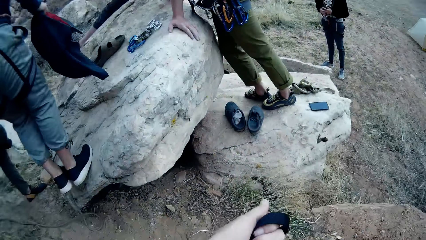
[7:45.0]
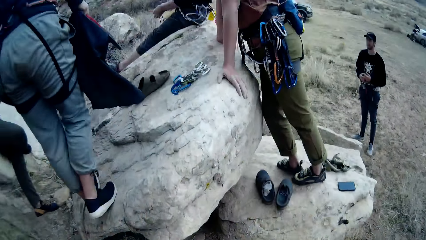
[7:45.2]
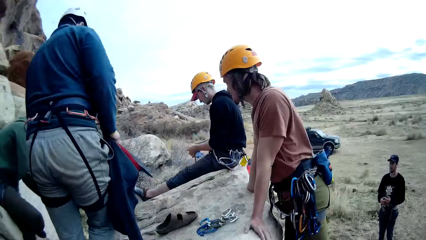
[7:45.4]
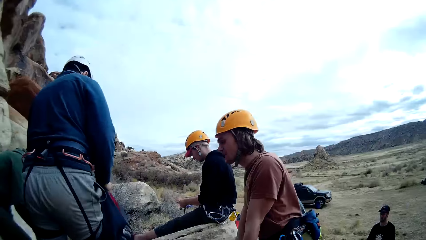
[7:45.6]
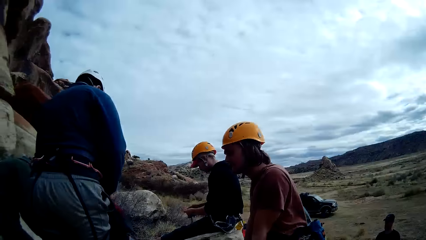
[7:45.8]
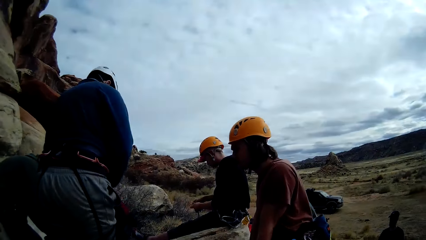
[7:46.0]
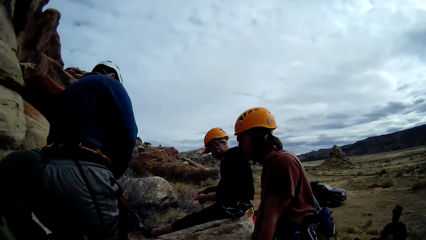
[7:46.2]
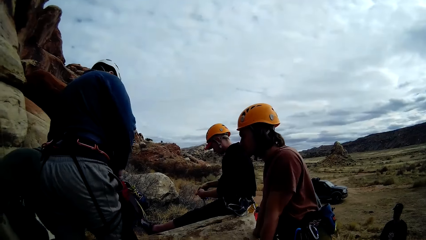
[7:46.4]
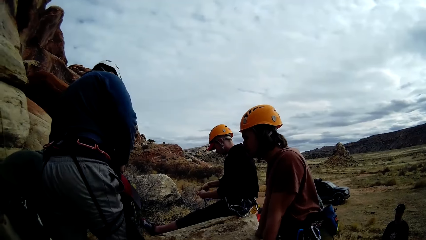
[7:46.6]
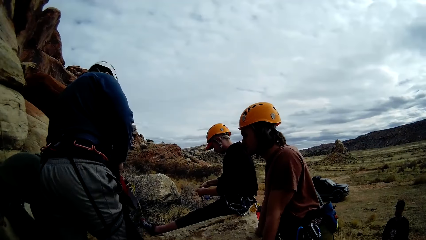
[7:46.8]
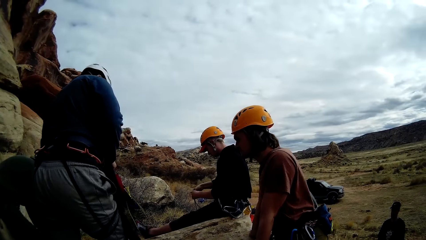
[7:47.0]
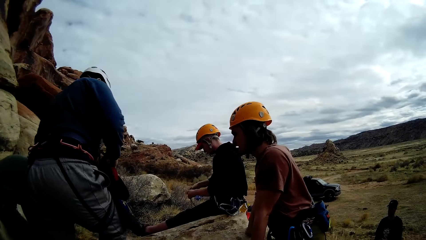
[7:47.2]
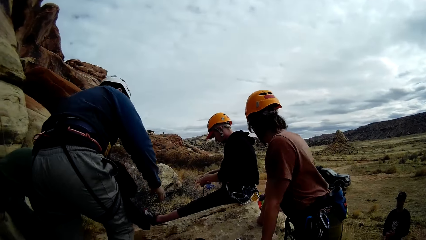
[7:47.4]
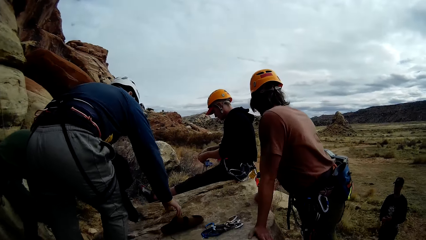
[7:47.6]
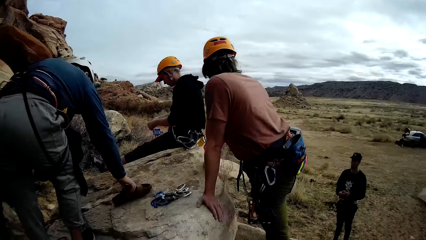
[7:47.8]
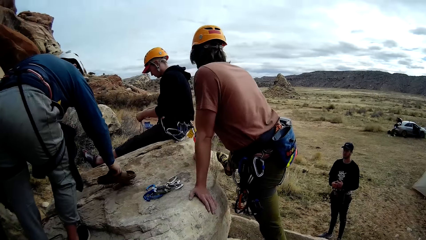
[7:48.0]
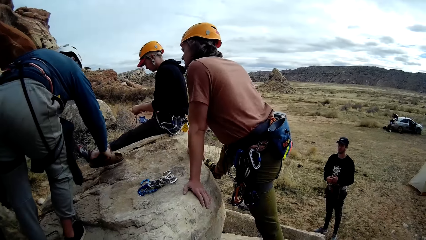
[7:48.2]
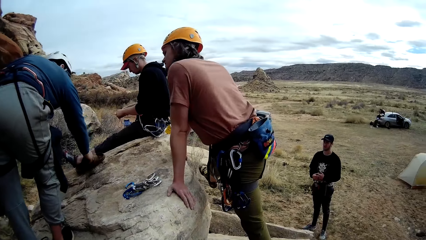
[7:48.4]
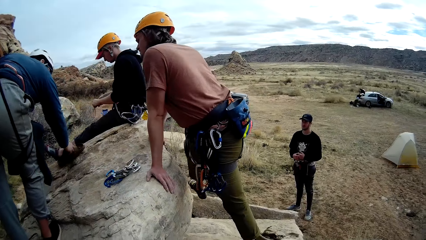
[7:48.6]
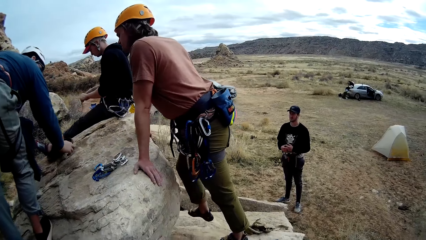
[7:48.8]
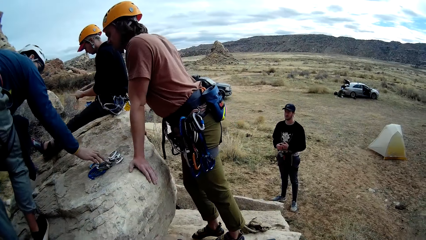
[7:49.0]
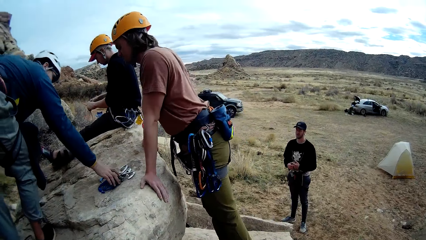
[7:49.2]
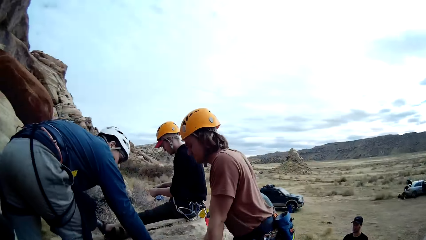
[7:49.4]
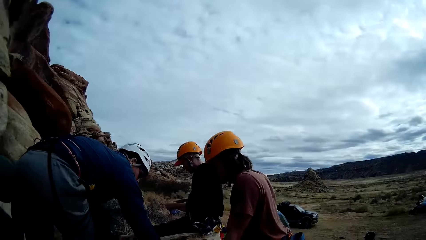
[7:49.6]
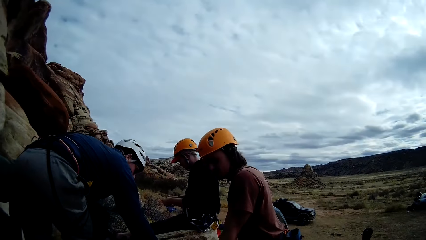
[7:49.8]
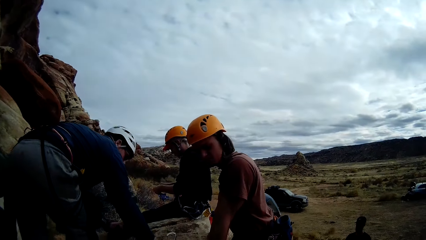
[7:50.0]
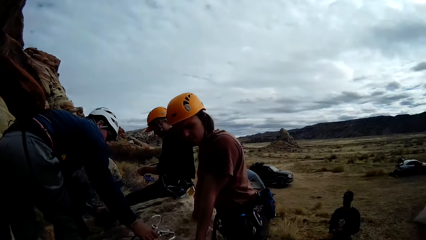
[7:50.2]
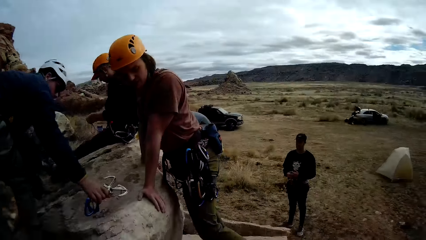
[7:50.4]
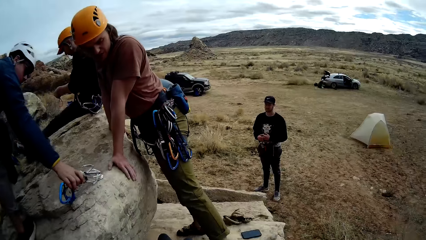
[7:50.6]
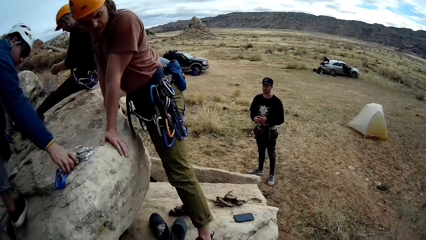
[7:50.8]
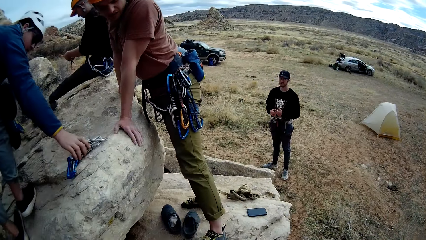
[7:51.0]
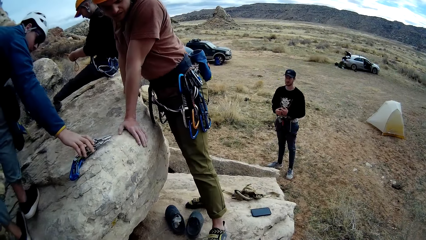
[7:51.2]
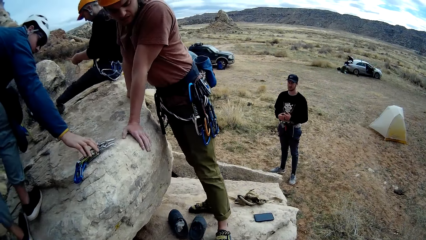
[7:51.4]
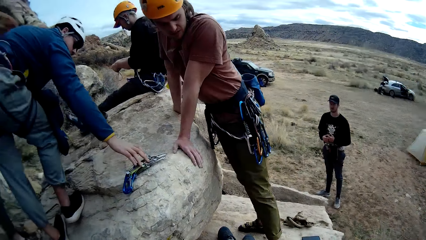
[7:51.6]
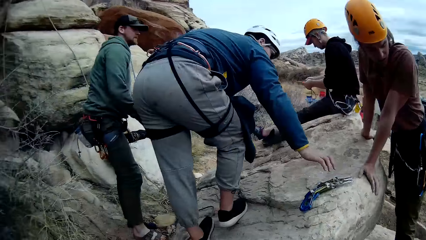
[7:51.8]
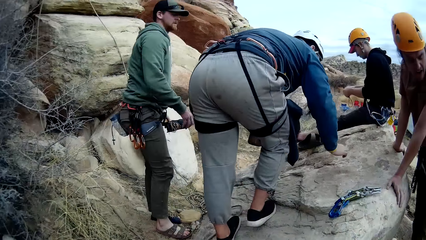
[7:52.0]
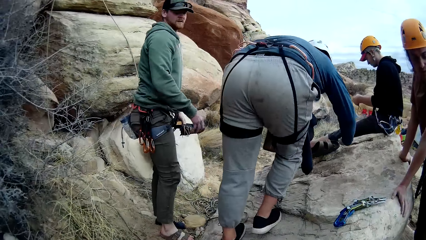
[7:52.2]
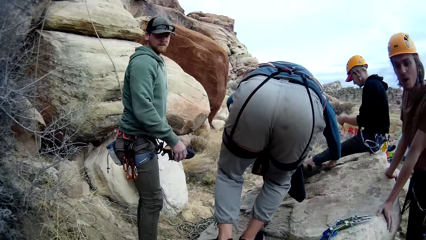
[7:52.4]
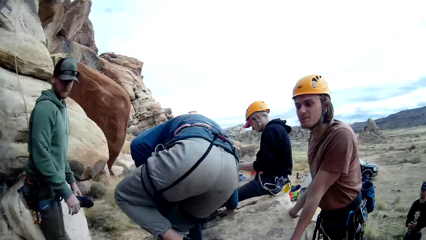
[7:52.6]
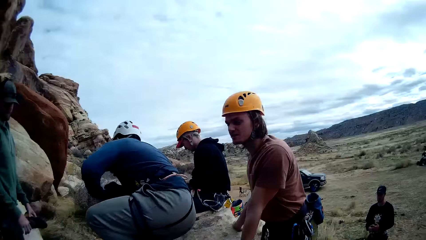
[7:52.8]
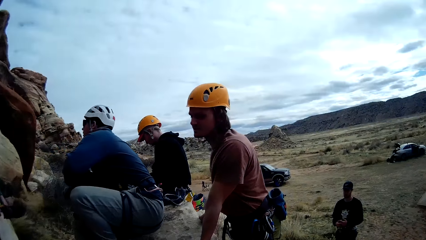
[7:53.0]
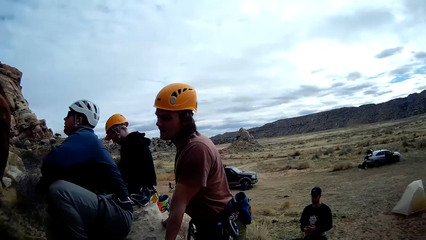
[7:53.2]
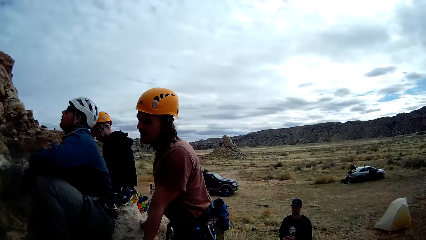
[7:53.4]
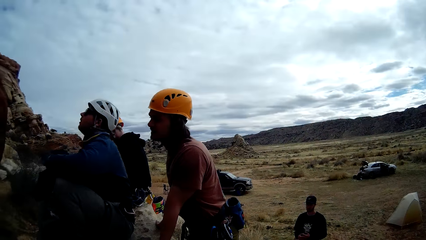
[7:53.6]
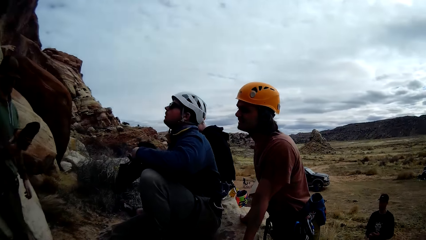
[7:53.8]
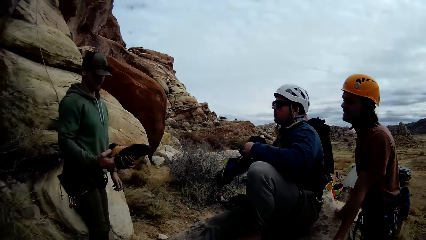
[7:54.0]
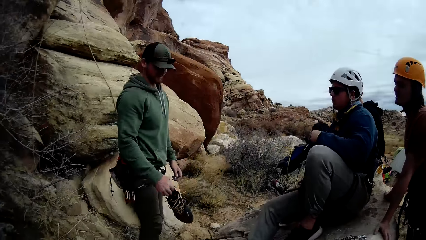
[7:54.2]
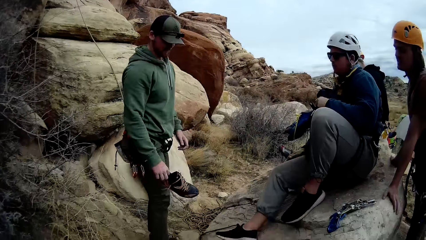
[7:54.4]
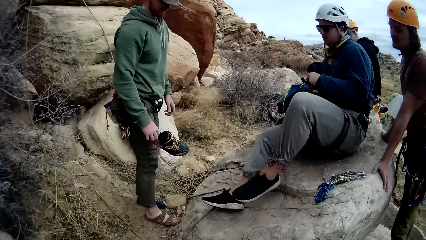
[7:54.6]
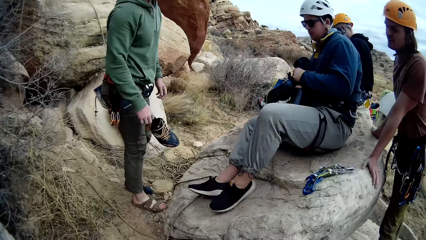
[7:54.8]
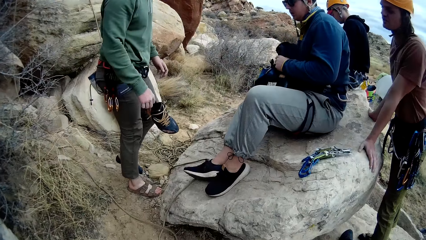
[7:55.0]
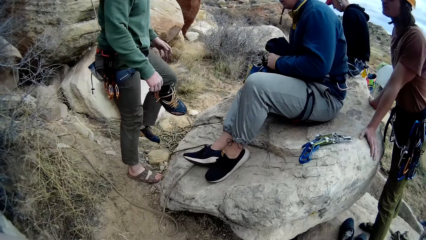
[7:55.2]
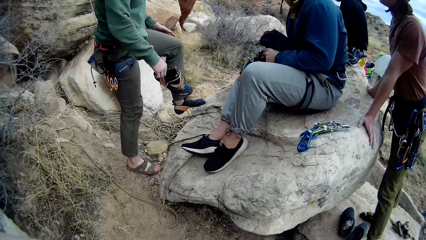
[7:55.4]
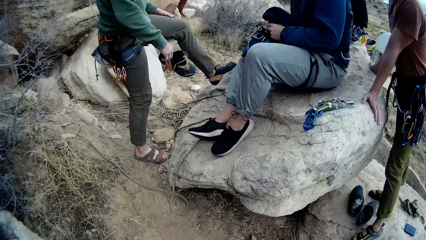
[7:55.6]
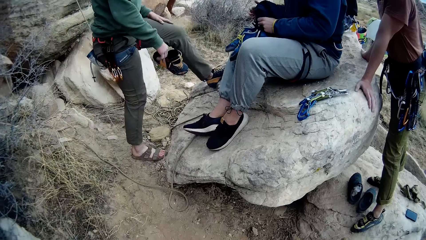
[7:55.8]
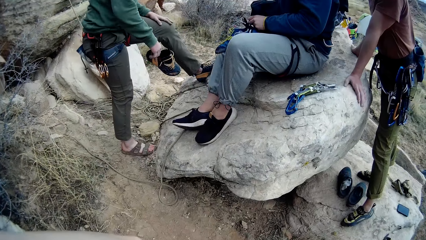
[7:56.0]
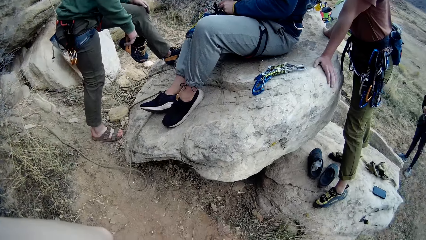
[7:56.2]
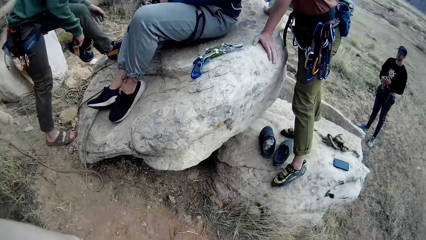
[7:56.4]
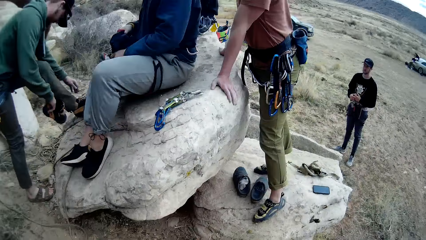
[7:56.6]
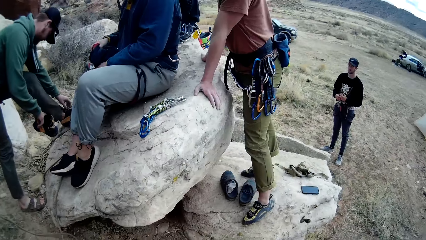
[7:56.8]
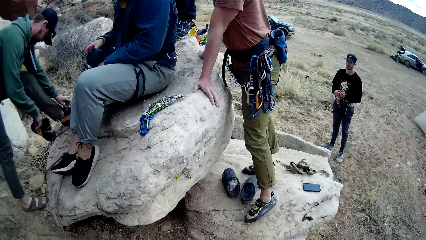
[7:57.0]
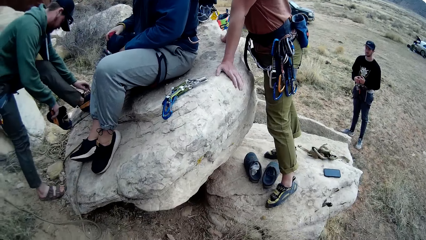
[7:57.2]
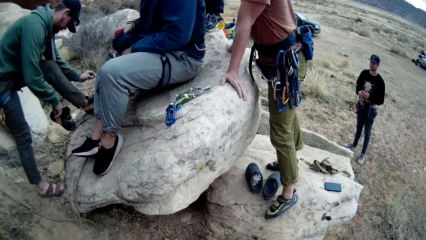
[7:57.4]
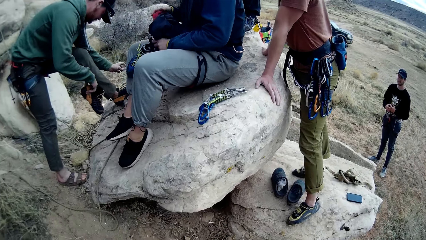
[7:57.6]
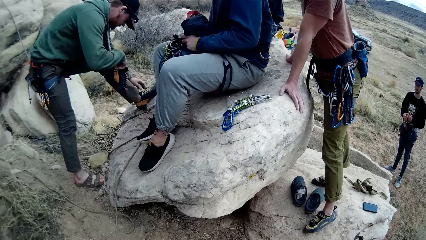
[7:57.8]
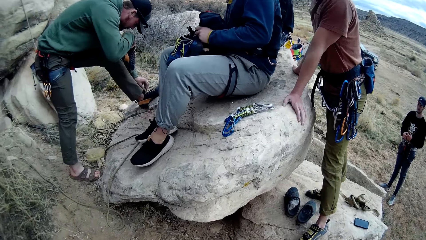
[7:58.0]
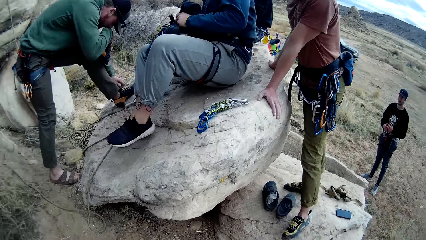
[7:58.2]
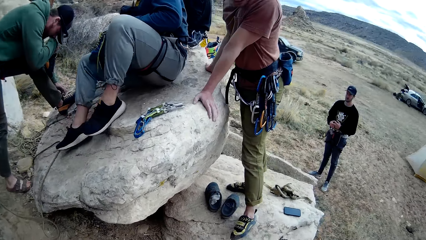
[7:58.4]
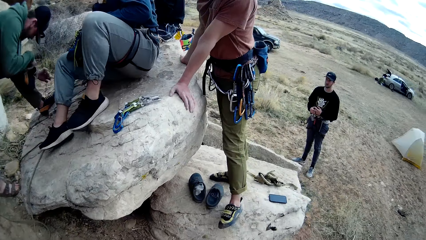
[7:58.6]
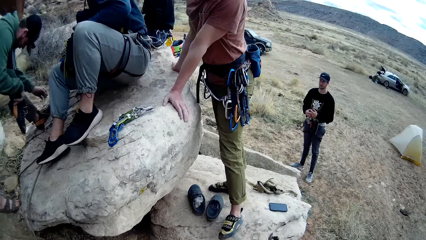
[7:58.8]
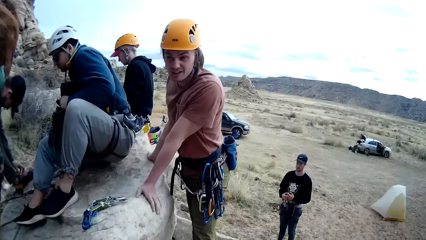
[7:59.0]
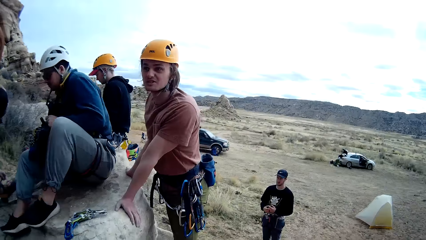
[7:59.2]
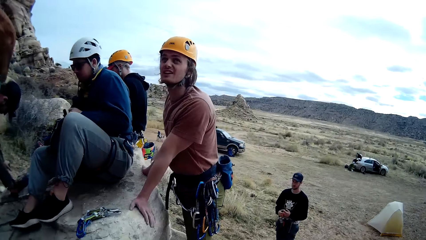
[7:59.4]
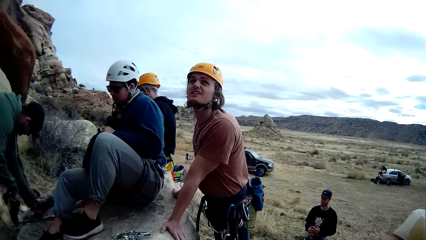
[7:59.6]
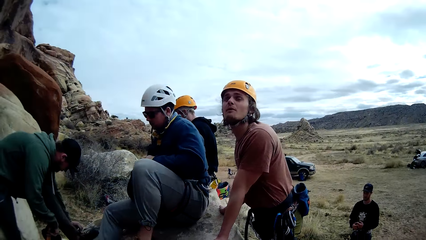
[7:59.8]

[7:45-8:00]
A man moves a pair of shoes on the rock, moves a rope on the rock and sits on the rock. Another man loosens his left shoe. The camera wearer interacts with a third man.
